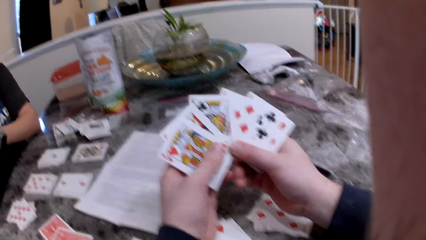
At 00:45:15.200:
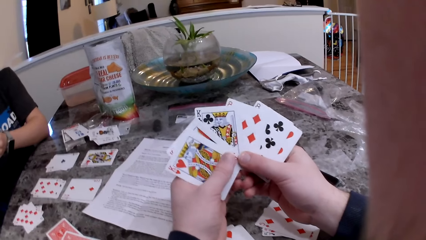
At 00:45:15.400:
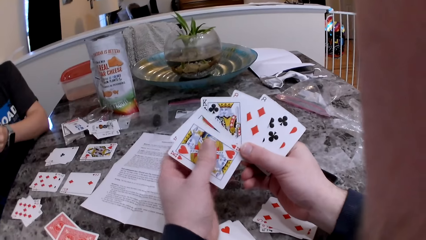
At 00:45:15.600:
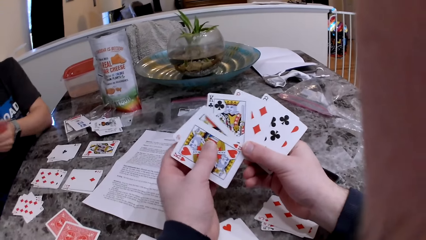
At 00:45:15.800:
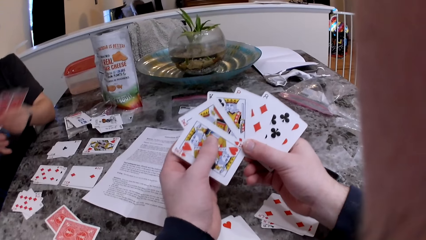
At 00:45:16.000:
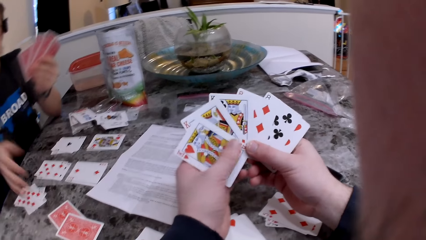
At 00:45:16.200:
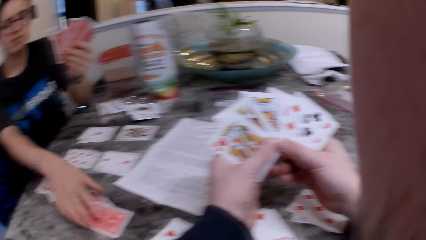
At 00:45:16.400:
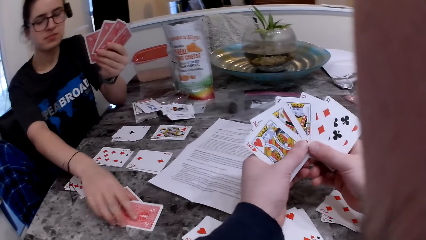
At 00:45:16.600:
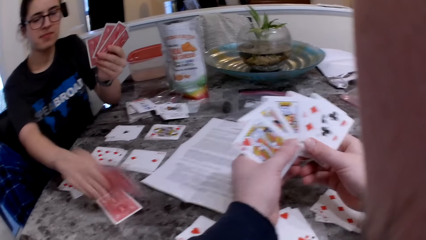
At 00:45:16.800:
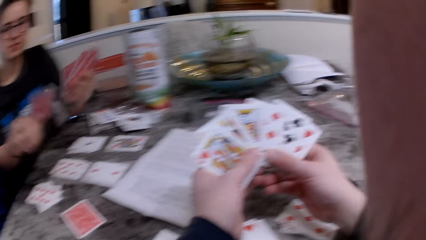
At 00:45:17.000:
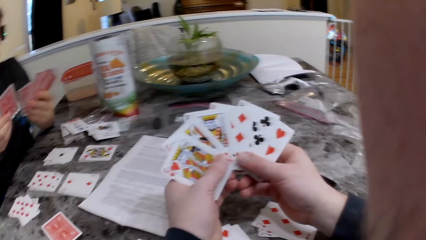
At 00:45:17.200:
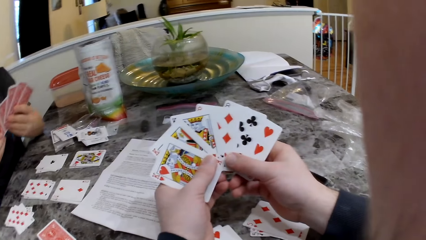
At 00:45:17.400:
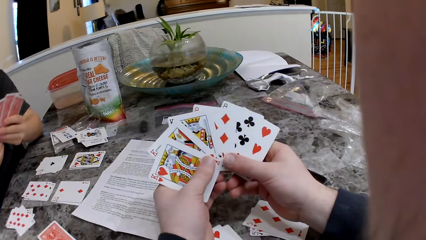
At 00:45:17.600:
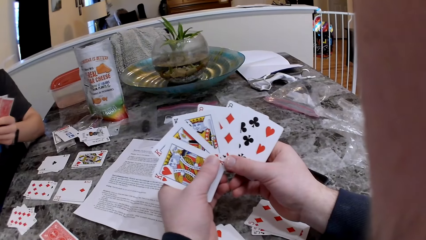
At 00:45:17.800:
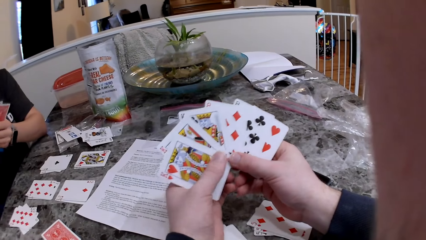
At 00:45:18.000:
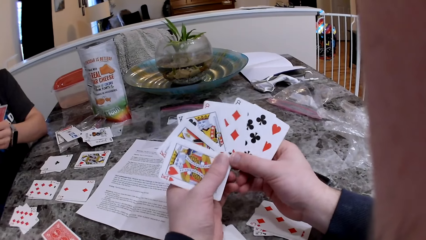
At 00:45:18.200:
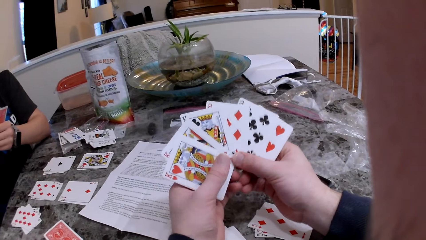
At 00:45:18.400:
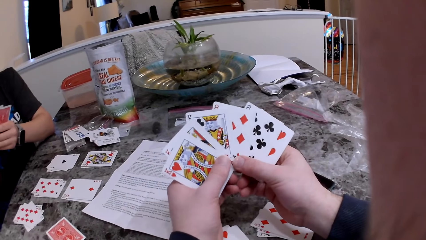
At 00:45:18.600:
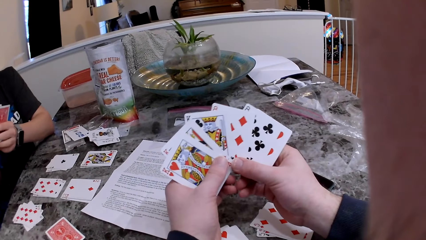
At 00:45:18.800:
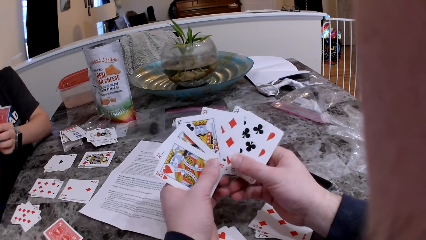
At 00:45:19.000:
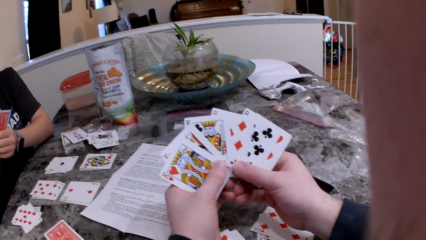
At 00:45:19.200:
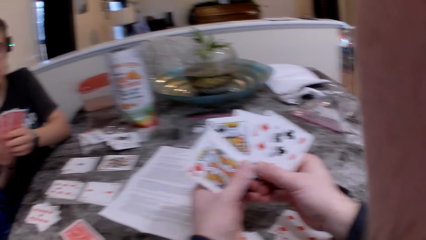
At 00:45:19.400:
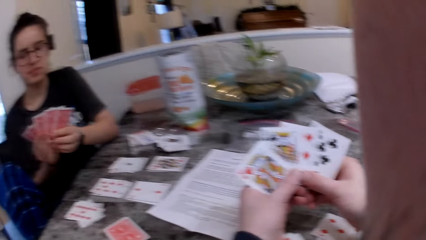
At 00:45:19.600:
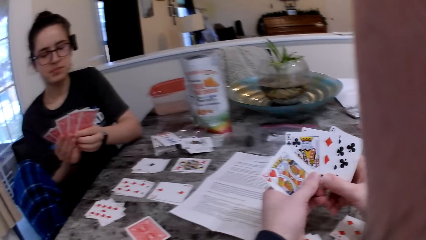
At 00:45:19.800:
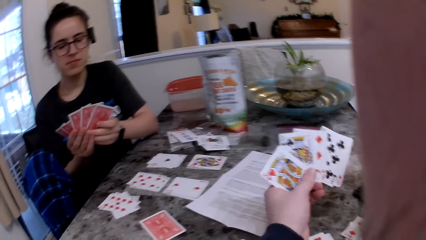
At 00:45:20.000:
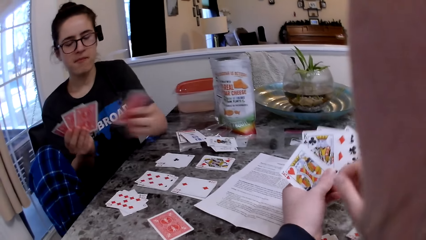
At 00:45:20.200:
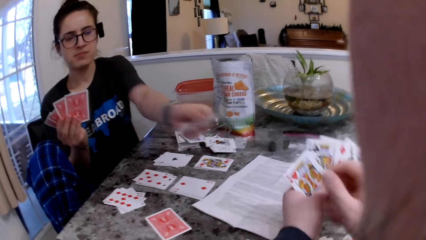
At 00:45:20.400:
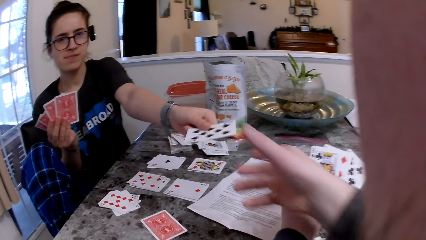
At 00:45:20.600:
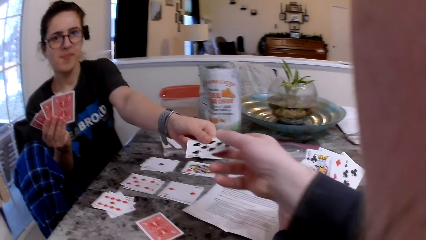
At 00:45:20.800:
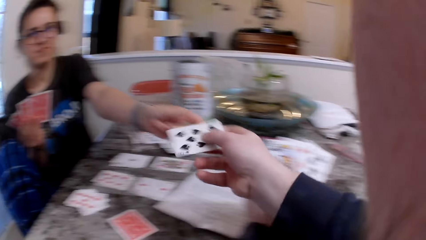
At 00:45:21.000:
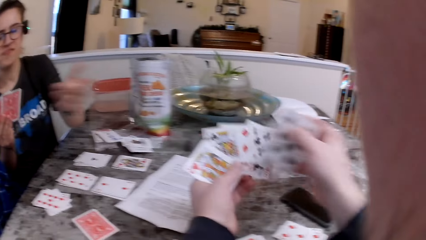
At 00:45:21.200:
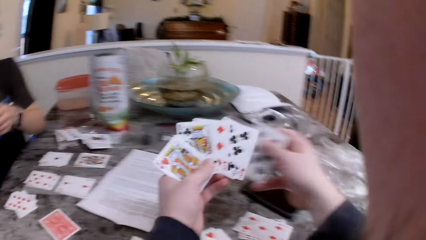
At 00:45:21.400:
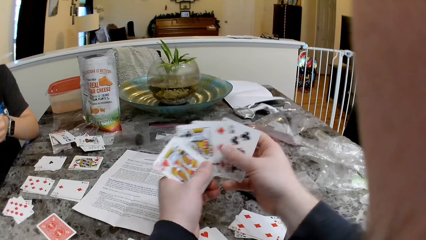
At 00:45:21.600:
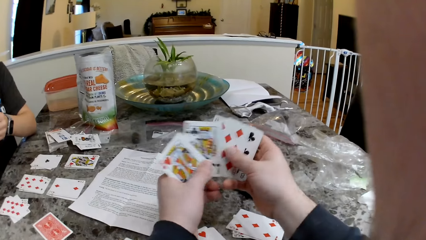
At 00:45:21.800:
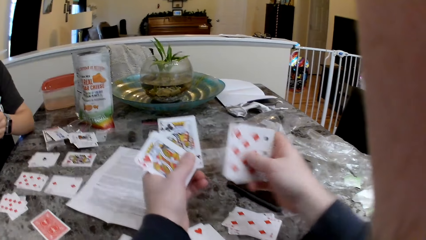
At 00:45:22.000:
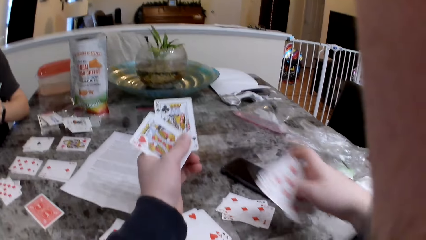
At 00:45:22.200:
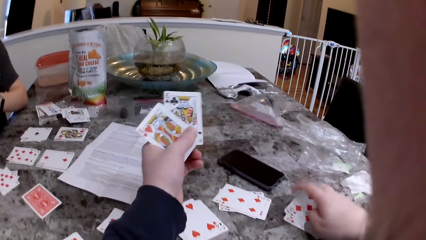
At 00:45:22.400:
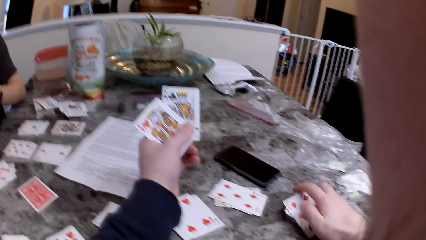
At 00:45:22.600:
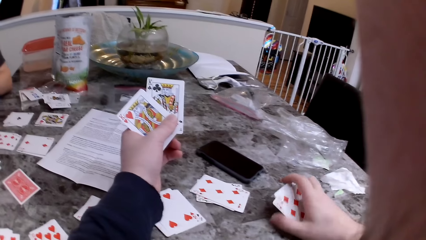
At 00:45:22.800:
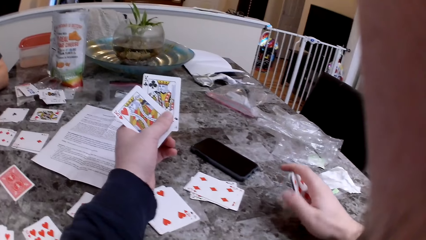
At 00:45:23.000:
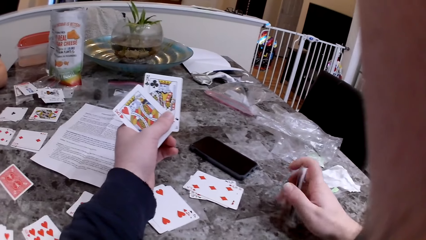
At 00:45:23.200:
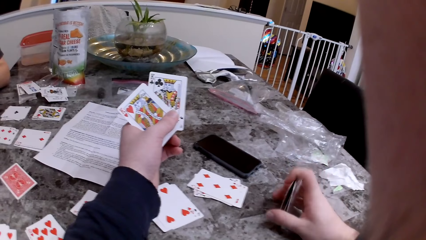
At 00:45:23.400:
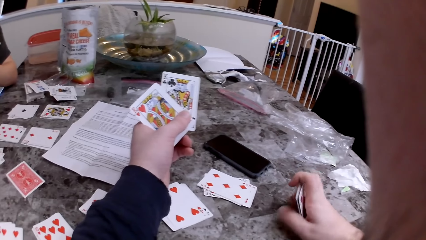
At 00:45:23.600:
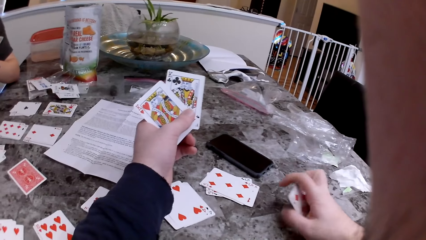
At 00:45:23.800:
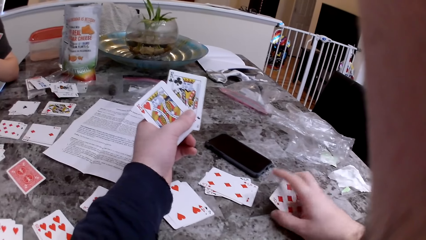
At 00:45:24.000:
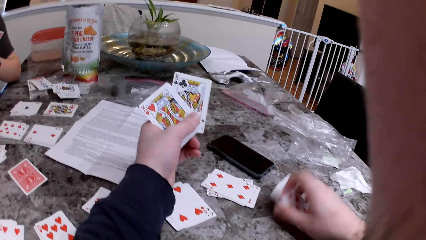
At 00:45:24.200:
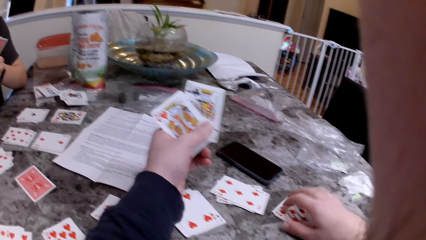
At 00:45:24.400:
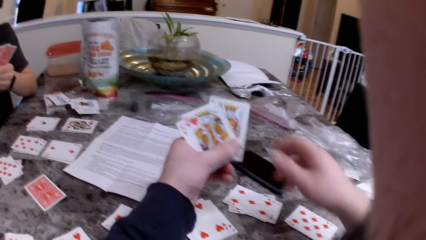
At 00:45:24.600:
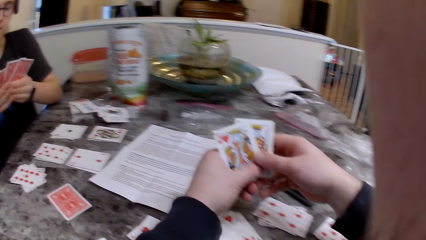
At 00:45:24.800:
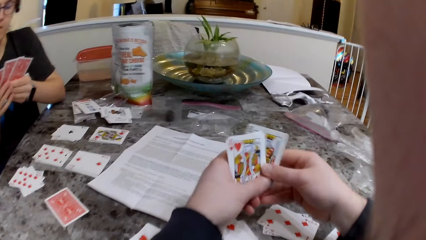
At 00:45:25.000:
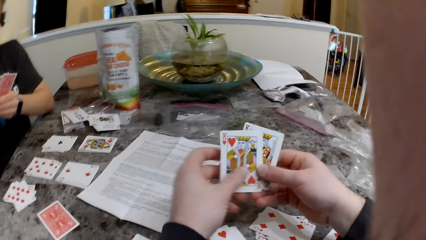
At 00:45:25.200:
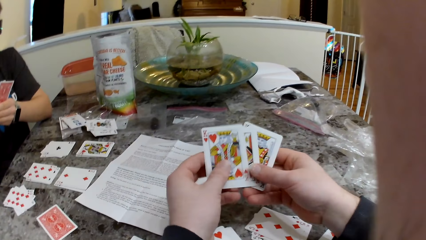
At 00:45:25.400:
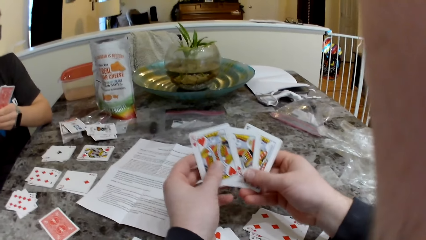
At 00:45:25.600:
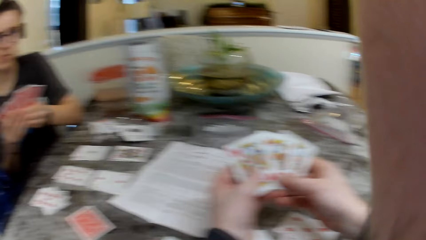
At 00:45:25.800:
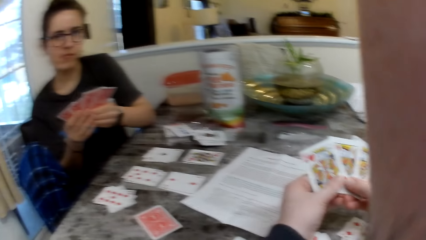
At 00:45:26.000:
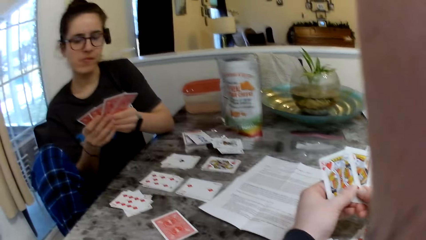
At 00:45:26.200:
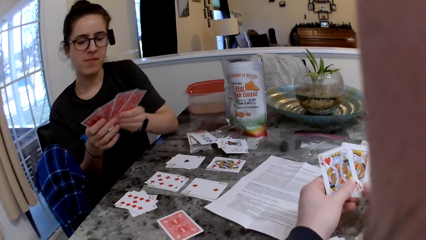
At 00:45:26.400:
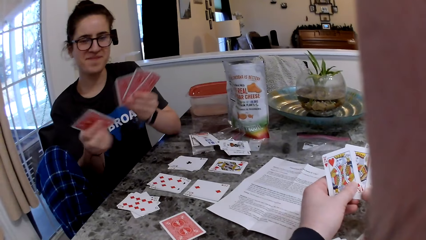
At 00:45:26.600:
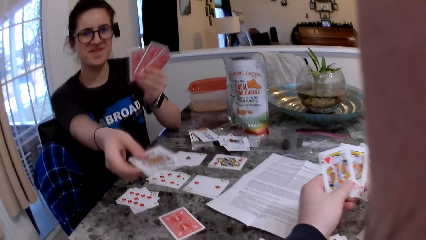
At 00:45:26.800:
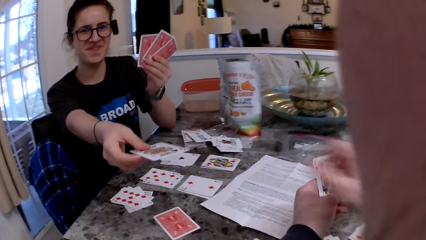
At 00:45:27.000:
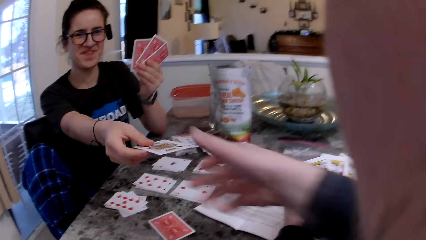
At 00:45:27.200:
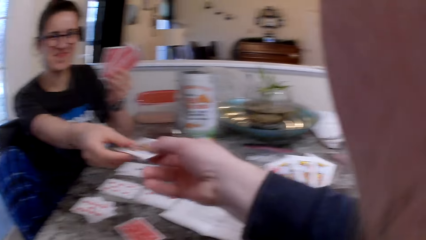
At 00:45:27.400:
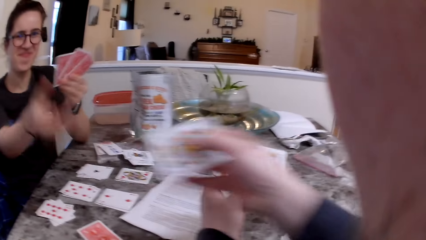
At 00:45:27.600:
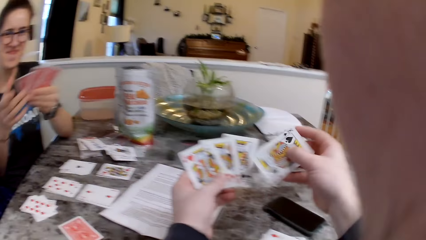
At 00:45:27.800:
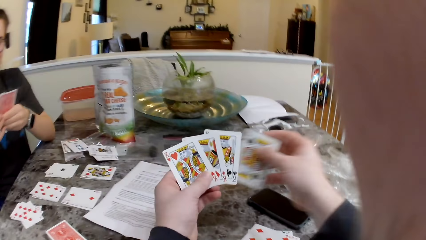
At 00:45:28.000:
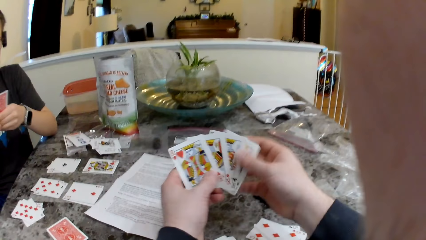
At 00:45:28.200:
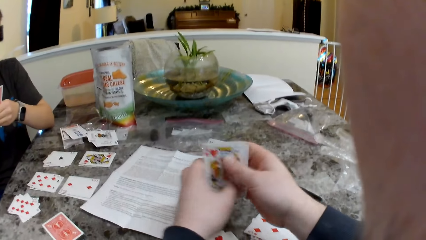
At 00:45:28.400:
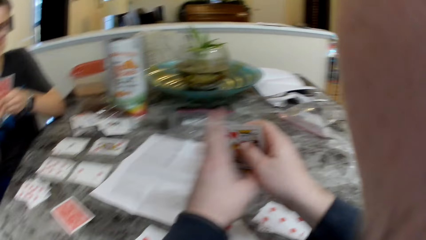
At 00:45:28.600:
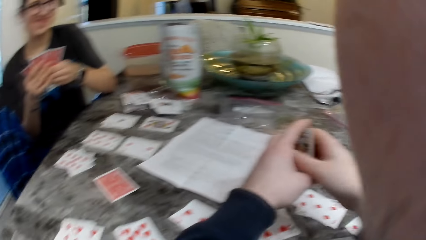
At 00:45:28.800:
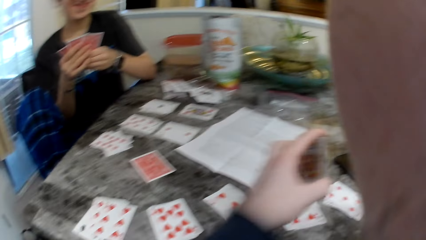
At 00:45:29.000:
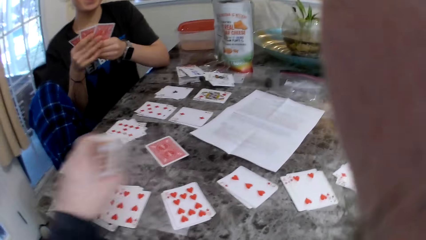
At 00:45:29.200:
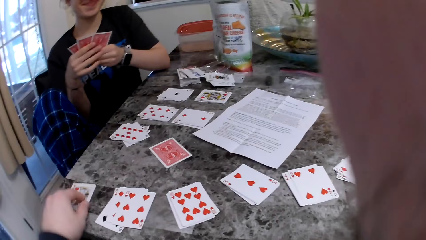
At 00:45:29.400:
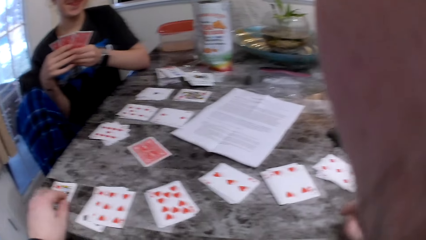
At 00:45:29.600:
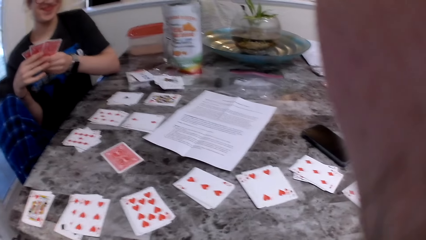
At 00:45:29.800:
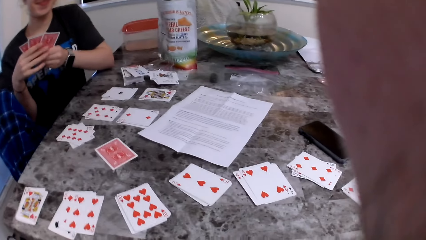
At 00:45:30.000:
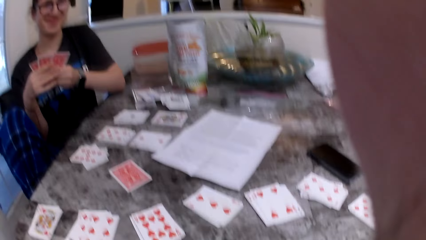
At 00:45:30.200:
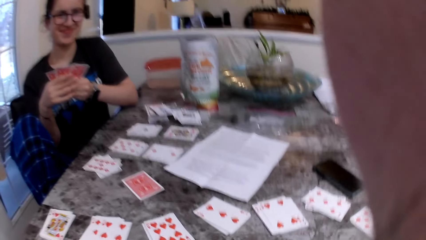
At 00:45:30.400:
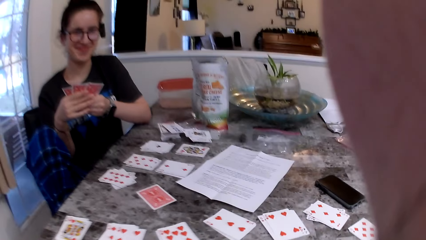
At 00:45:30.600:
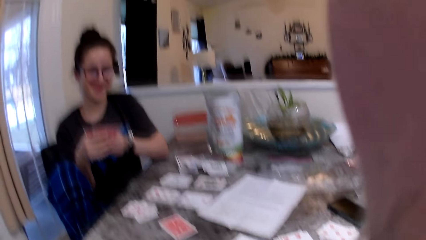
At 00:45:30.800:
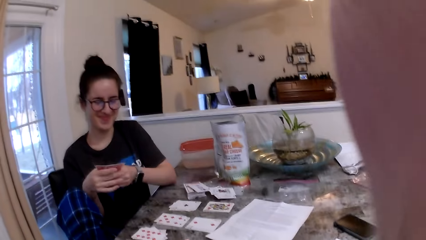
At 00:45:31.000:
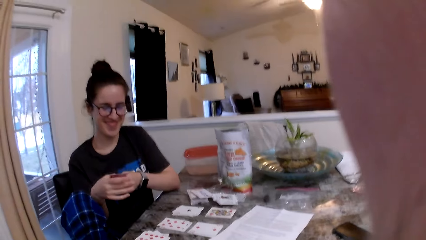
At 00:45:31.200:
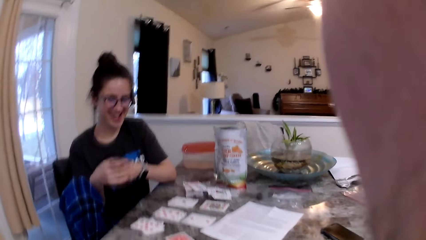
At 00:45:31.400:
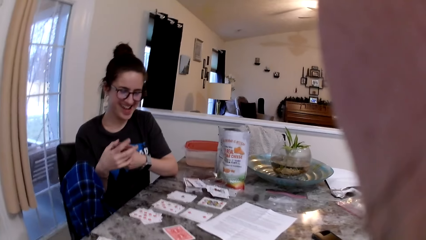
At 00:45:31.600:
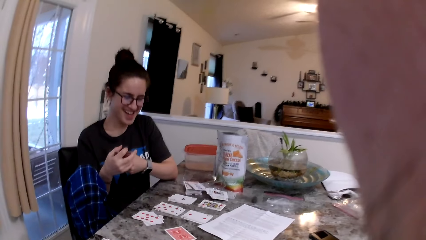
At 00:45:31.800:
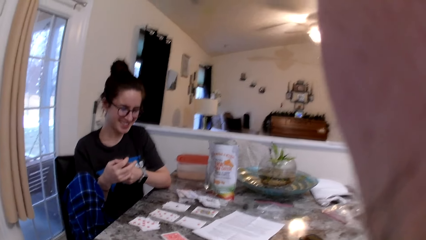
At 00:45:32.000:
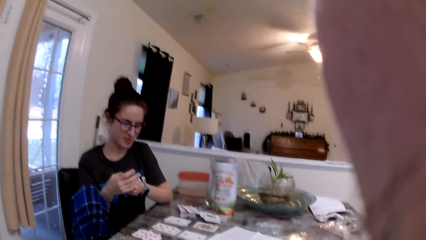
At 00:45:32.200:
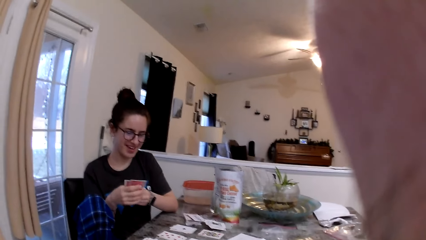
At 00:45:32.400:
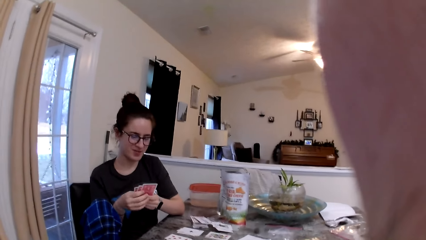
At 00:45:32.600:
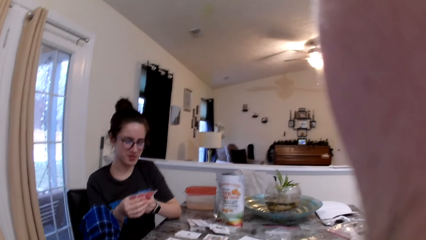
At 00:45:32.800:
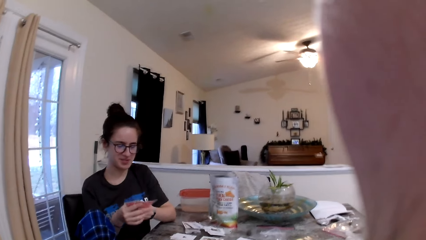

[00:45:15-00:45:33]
The woman picks up a card from the deck of cards with her right hand. She checks the cards and passes a card to the camera wearer with her left hand. The camera wearer drops some cards on the table with his right hand. He arranges the cards. He puts the cards on the table. He checks the cards. The woman passes a card to the camera wearer. The camera wearer puts the cards together. He puts some cards on the table with his left hand. He interacts with the woman.
